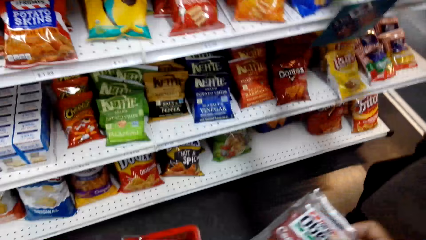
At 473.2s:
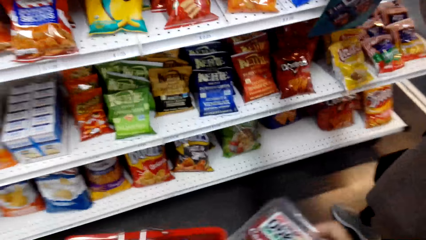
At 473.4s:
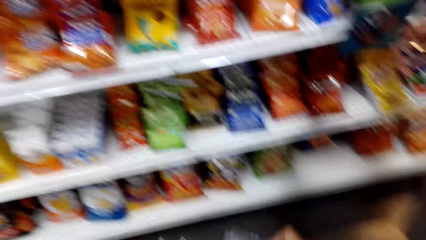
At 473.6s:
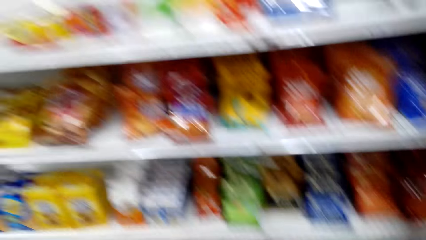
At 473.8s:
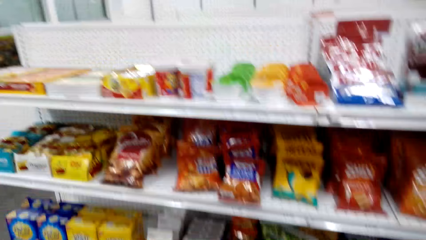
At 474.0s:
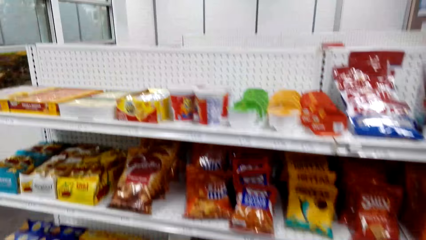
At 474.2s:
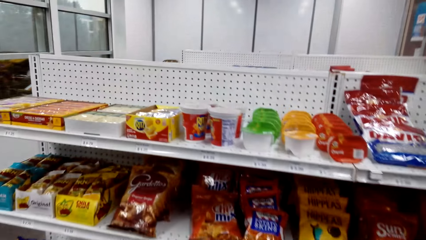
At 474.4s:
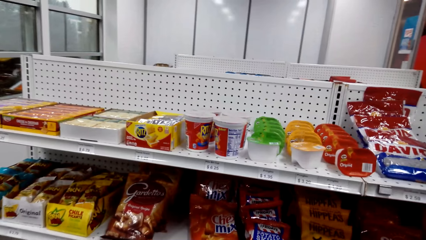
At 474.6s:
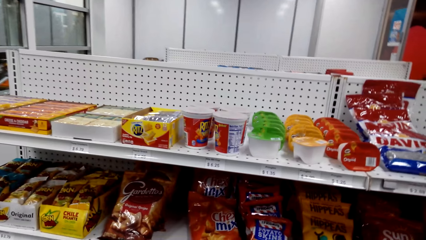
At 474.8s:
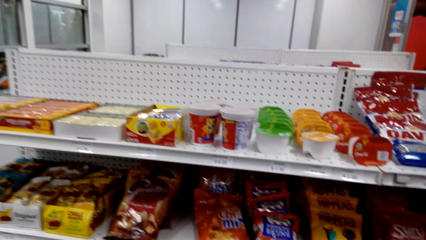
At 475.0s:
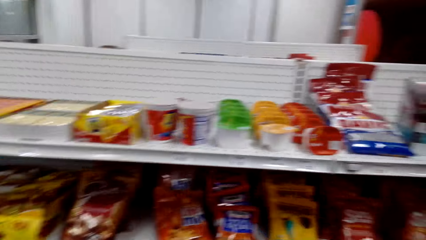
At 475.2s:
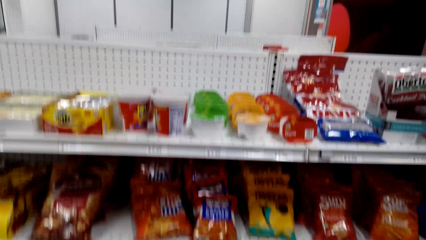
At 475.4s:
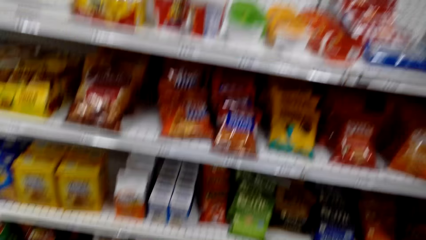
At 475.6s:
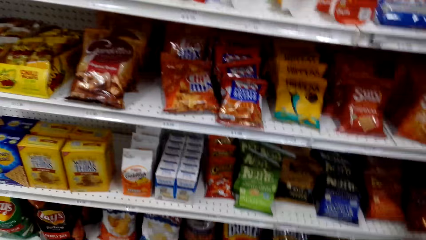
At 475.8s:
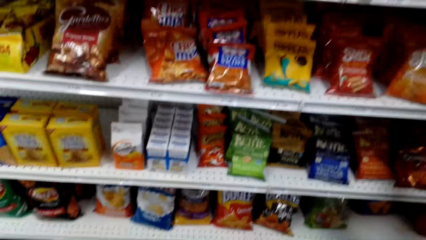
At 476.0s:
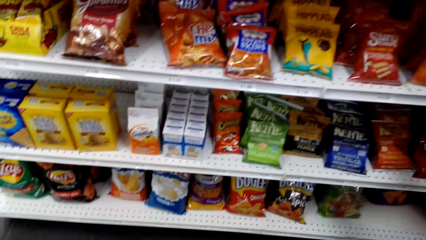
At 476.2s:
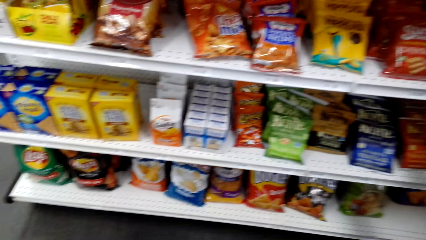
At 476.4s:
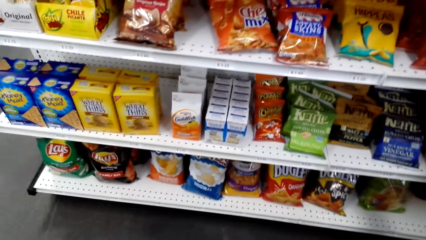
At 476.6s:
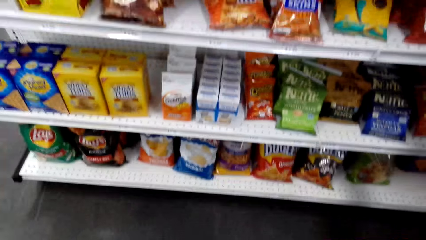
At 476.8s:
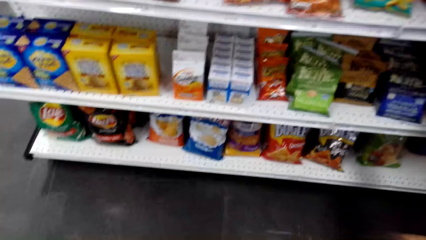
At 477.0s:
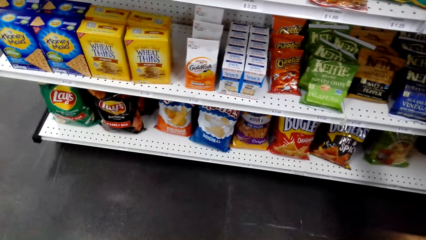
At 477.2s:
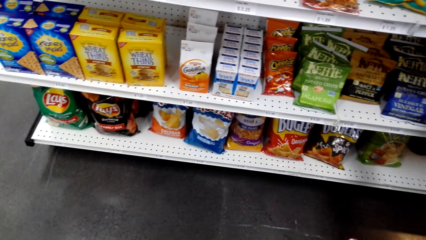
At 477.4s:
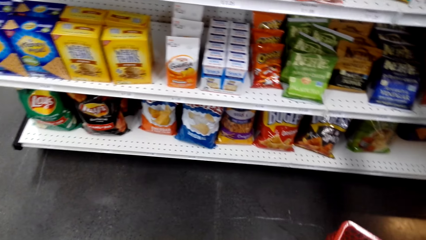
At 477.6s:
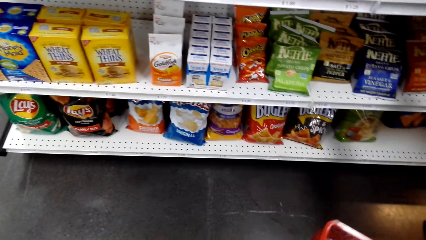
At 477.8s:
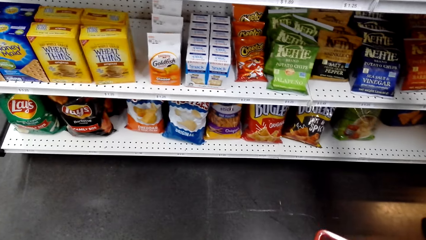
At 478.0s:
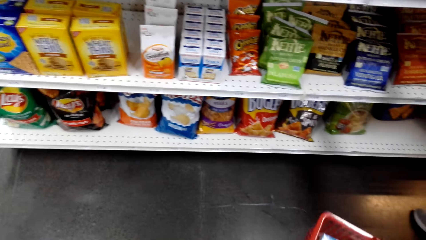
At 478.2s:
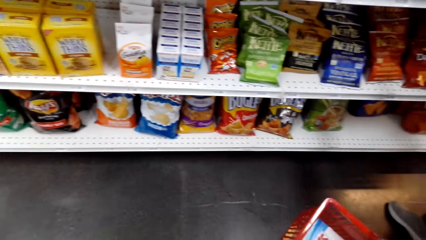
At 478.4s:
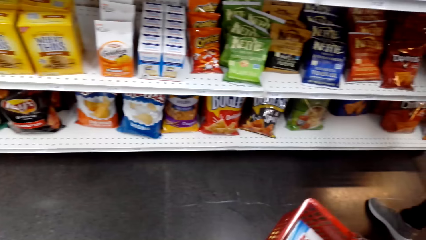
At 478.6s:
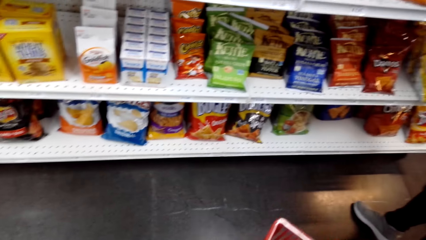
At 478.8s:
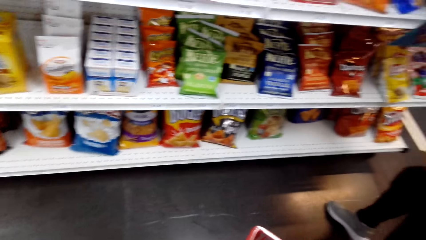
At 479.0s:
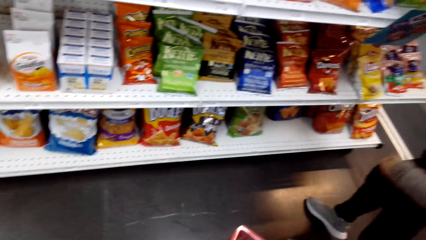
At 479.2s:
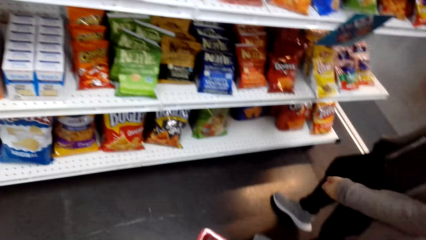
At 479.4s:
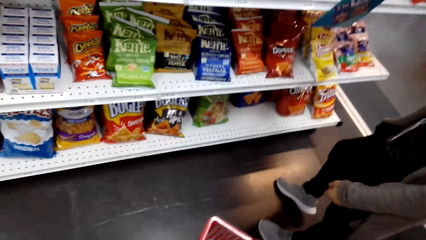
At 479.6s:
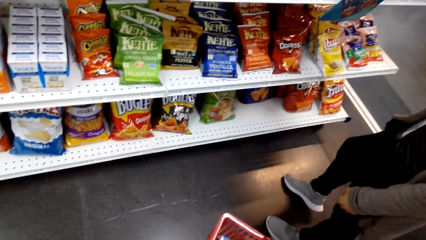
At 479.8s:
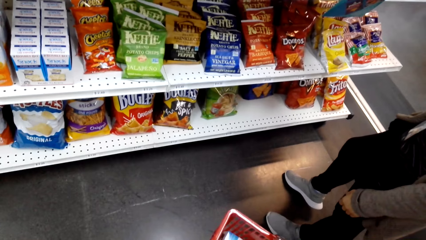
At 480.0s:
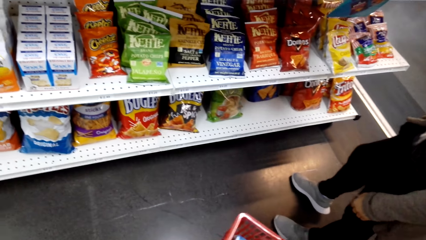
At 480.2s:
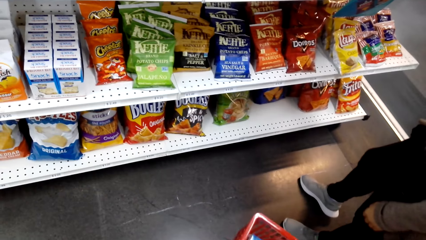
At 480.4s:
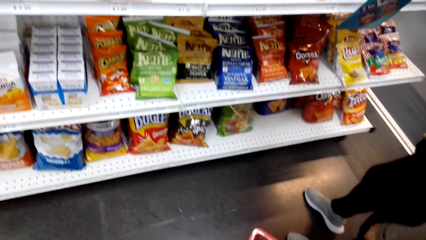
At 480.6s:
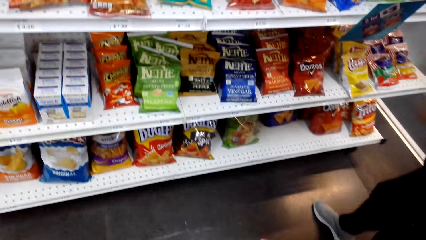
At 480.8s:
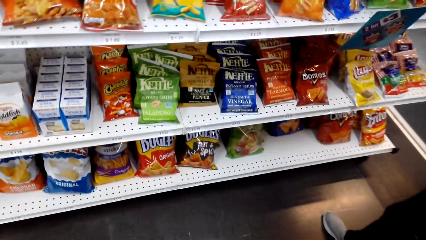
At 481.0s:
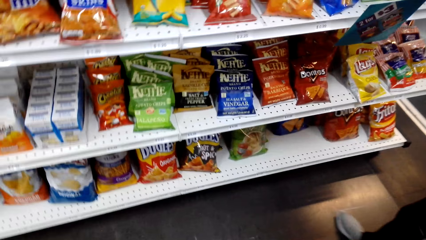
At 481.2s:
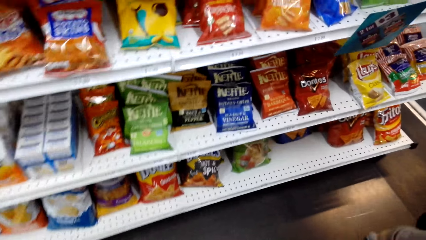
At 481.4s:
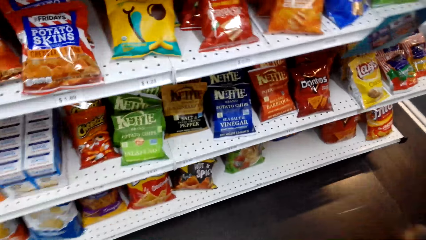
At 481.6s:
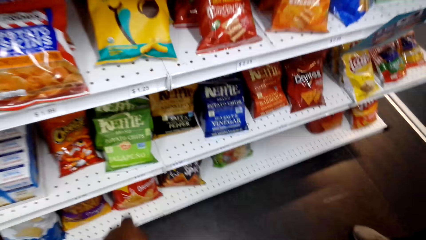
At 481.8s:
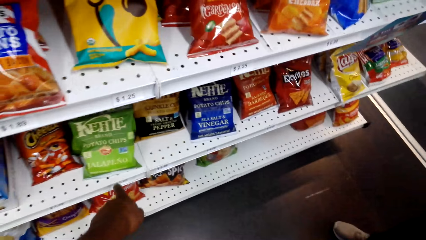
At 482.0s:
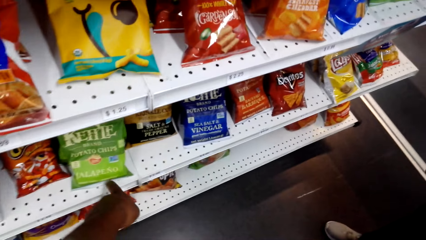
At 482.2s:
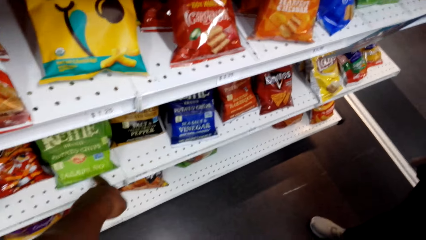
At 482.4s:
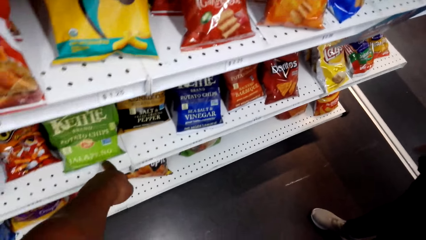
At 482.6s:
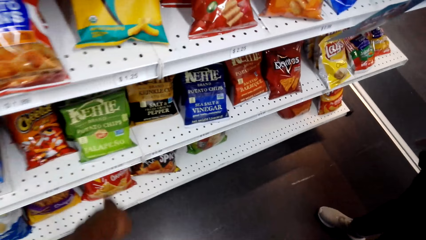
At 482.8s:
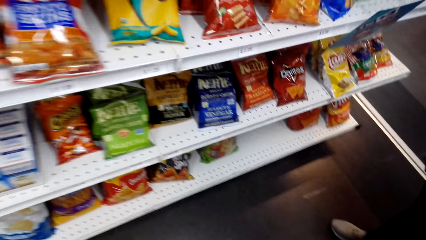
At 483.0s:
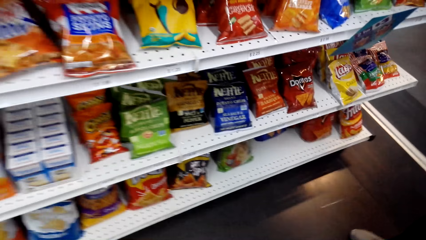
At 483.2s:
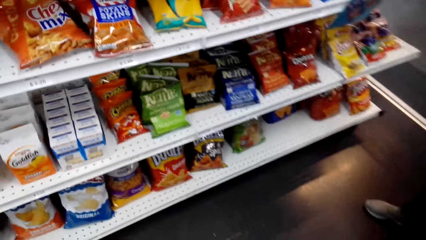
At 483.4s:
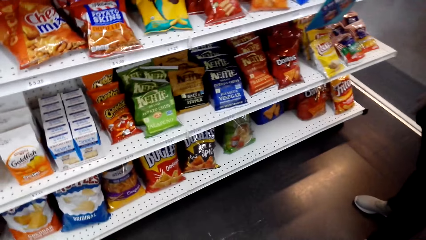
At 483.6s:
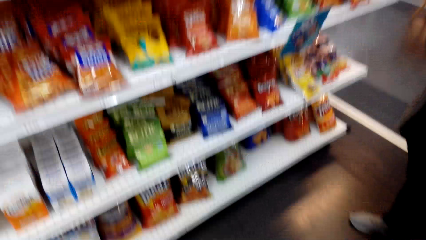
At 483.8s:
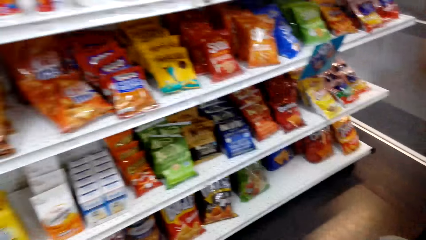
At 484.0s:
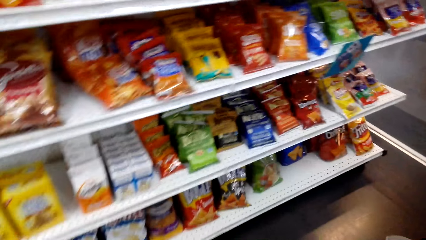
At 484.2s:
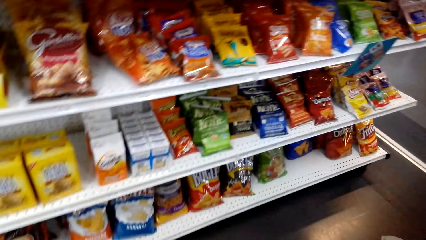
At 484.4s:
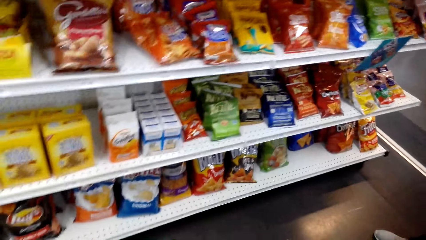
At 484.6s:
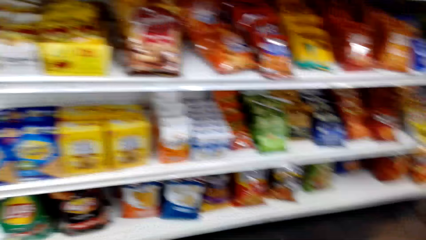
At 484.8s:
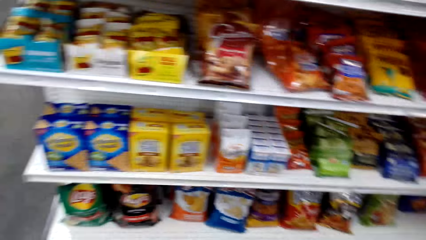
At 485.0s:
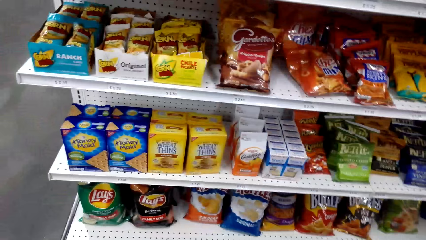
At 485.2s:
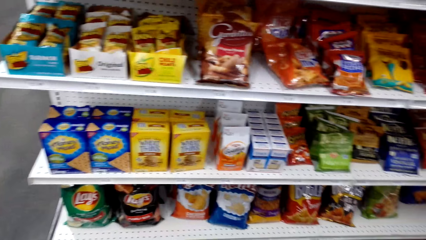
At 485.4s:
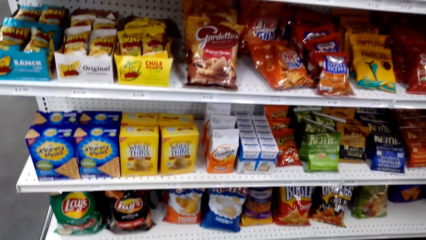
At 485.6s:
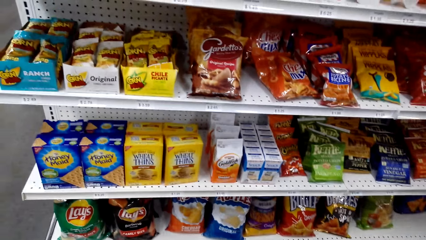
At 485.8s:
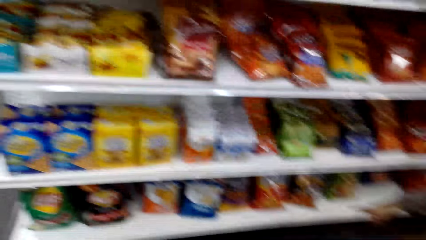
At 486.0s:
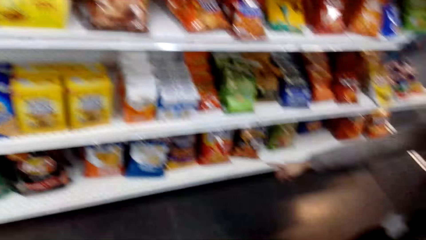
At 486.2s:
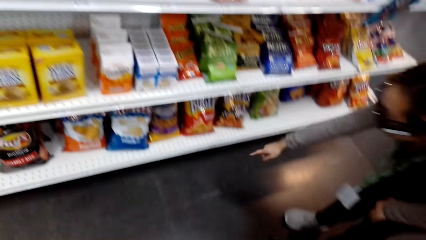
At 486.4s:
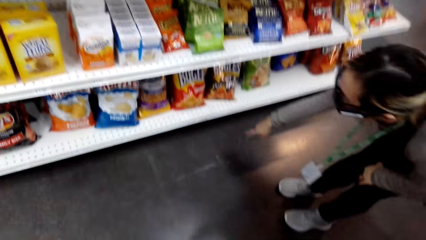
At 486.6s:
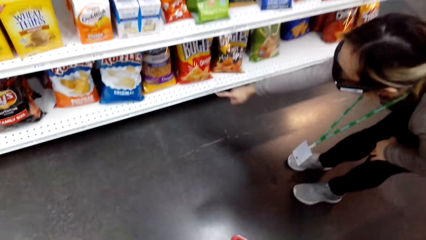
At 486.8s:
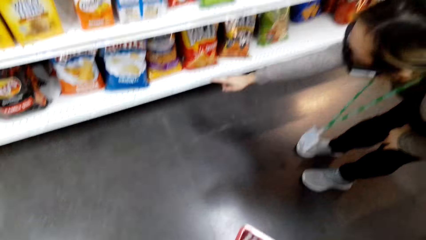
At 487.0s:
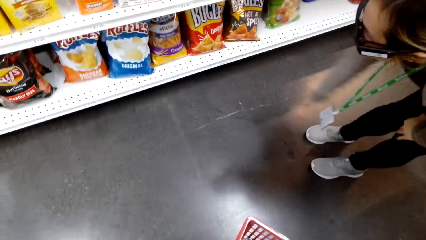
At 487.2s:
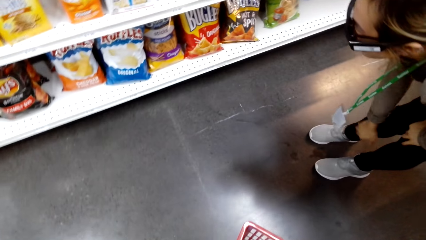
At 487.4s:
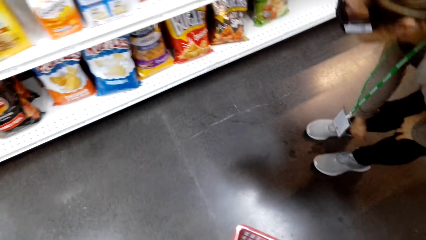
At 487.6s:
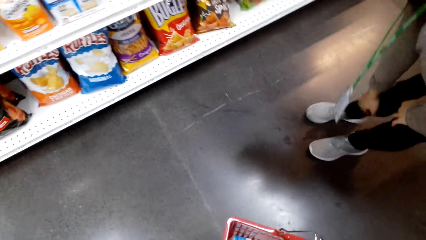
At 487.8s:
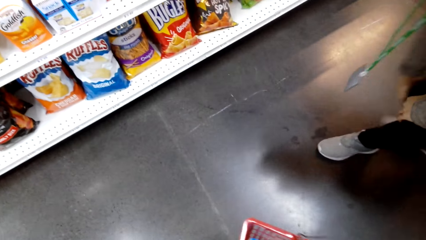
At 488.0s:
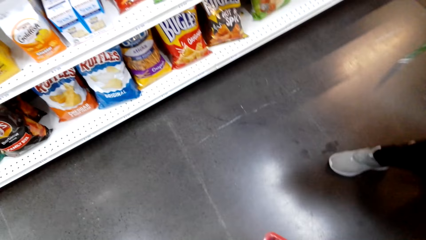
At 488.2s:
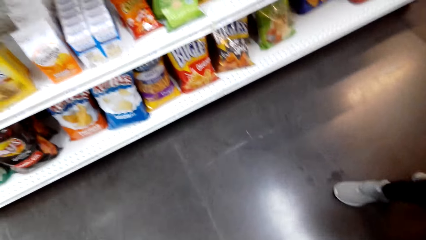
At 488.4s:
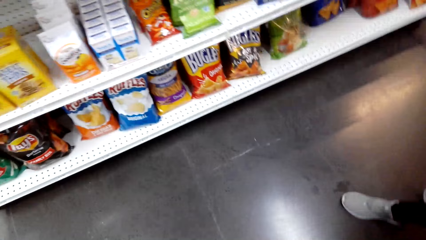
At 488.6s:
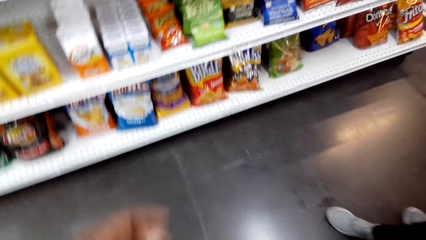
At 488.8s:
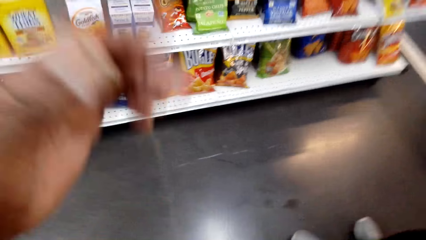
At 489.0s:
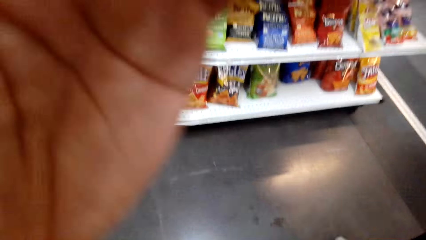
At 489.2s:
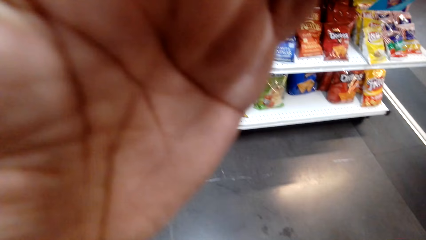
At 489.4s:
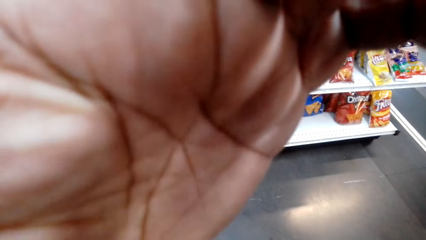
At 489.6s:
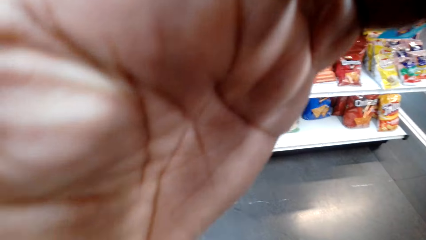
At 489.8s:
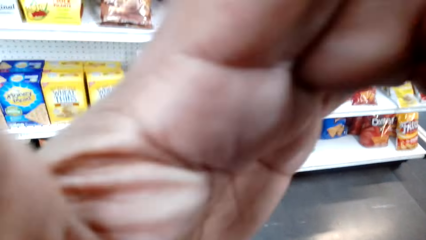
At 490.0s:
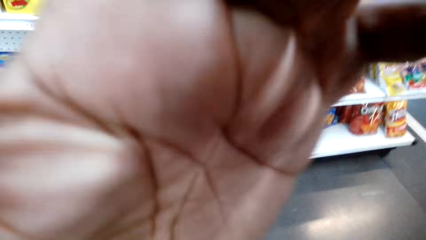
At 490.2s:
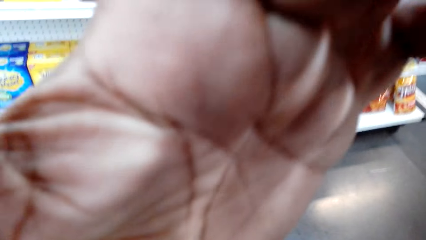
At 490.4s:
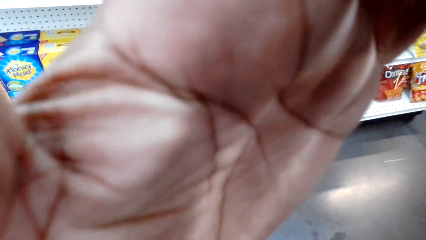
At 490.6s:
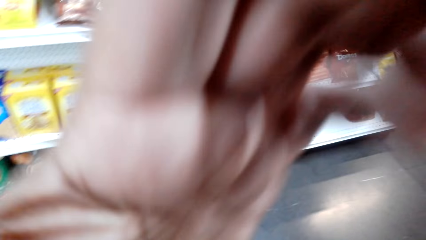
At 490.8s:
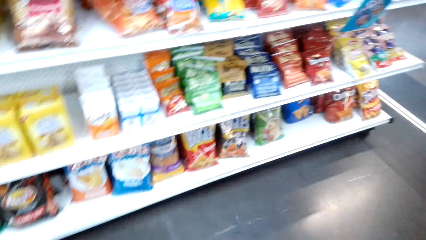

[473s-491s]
The camera wearer puts the Oberto in the shopping basket, walks around the store, and looks around the shelves. A woman gestures her hand, bends down, and walks around the store. The camera wearer holds the camera and fixes the camera.
